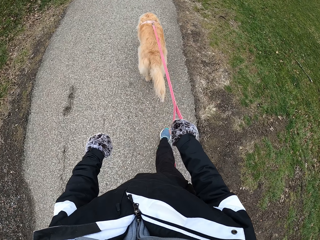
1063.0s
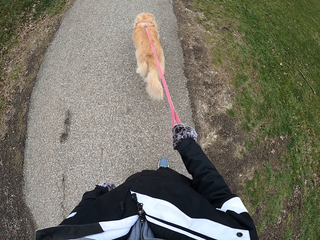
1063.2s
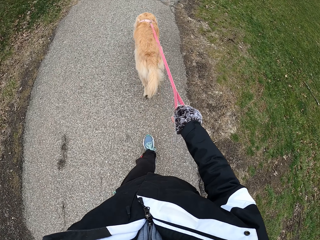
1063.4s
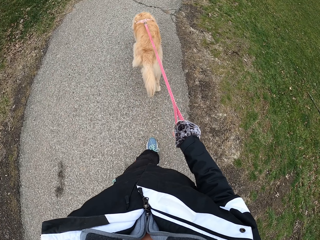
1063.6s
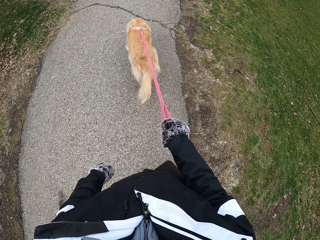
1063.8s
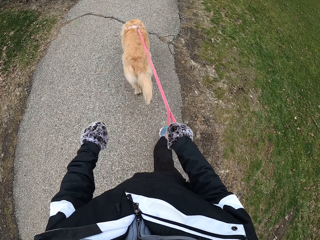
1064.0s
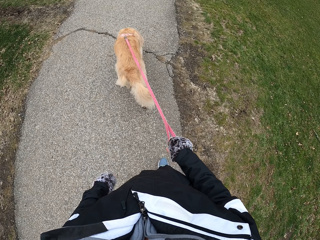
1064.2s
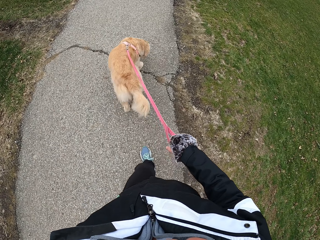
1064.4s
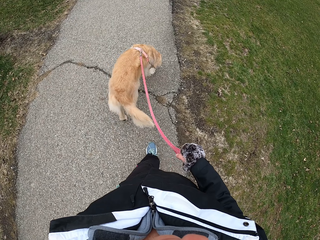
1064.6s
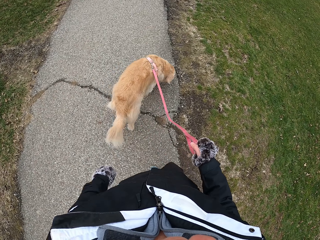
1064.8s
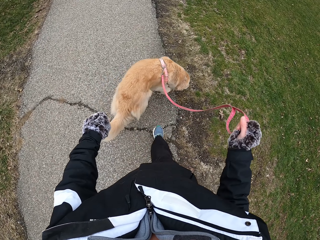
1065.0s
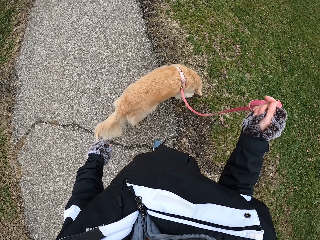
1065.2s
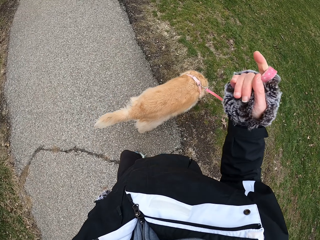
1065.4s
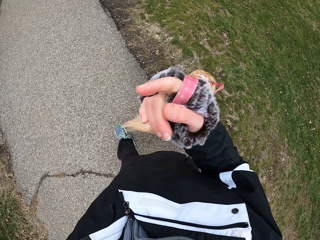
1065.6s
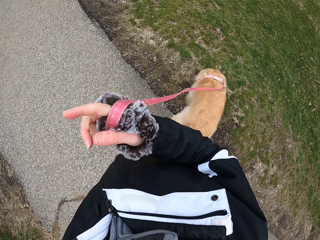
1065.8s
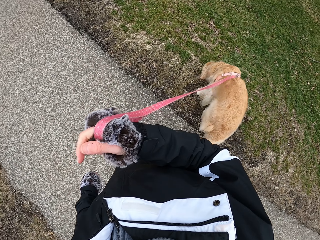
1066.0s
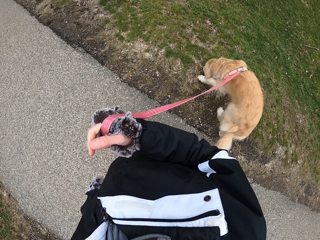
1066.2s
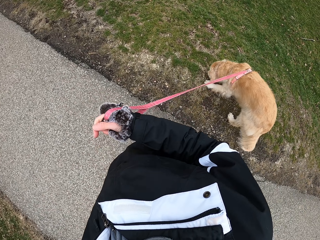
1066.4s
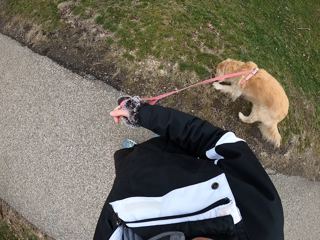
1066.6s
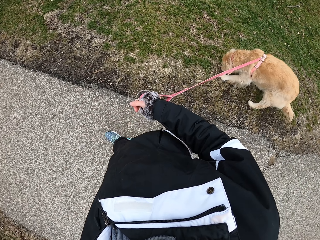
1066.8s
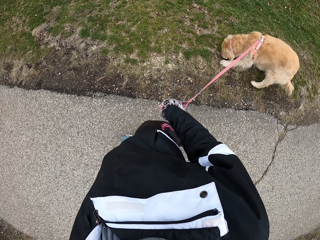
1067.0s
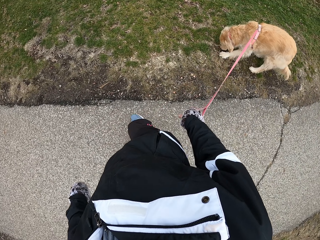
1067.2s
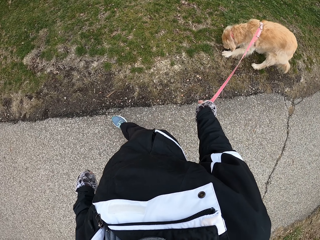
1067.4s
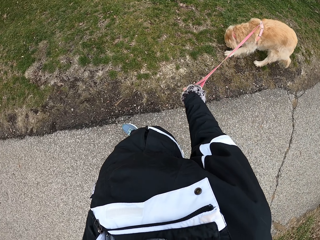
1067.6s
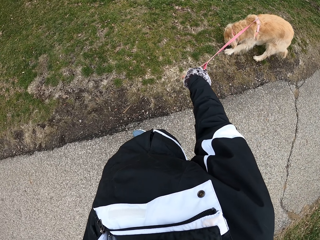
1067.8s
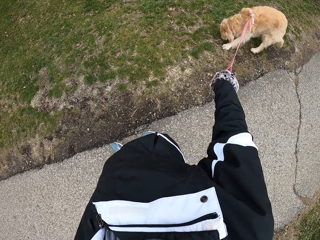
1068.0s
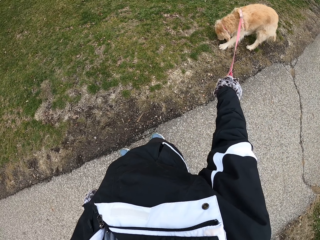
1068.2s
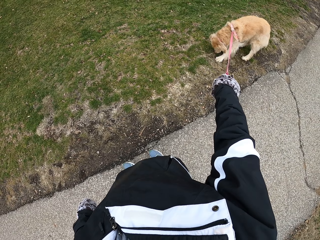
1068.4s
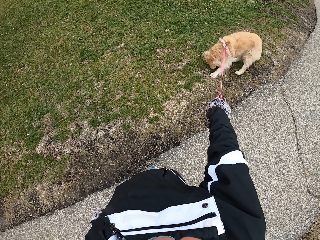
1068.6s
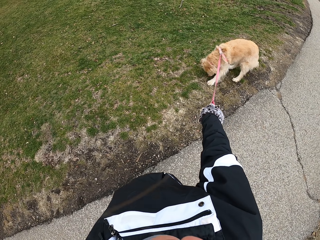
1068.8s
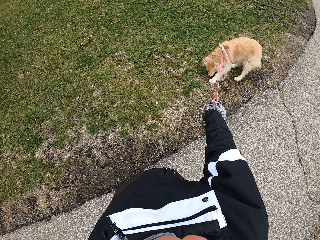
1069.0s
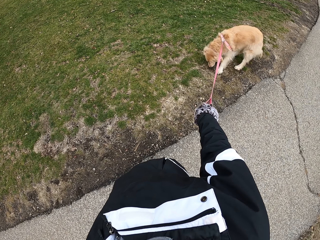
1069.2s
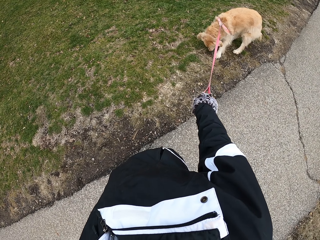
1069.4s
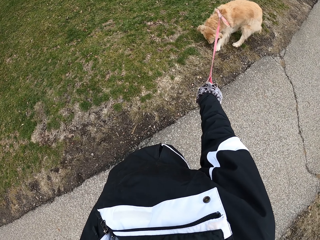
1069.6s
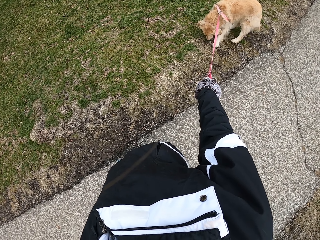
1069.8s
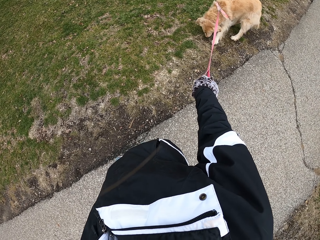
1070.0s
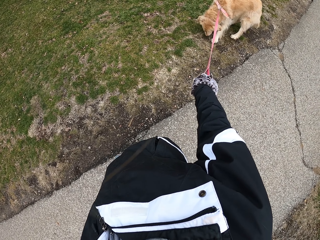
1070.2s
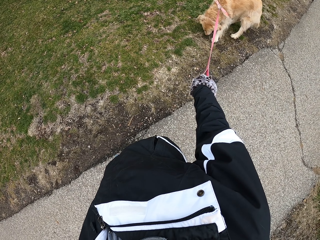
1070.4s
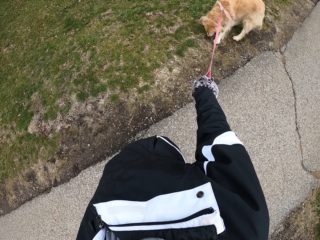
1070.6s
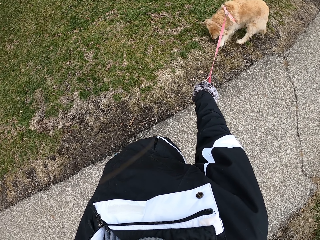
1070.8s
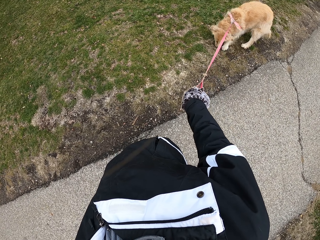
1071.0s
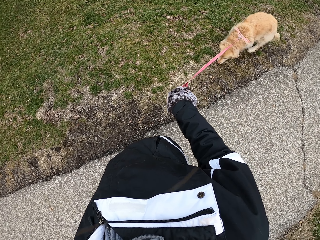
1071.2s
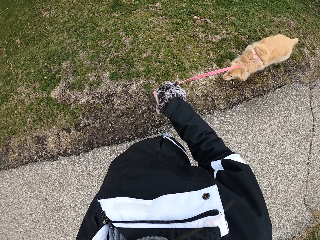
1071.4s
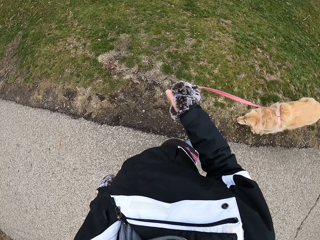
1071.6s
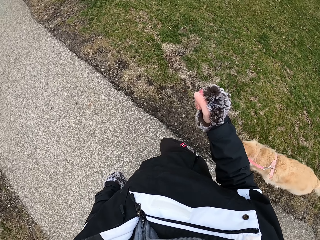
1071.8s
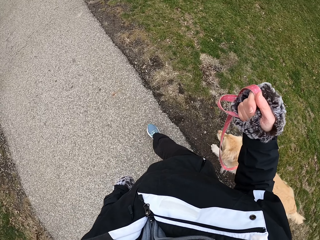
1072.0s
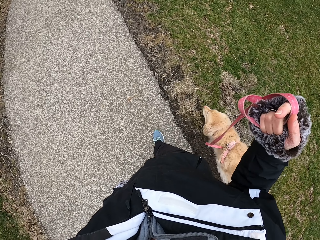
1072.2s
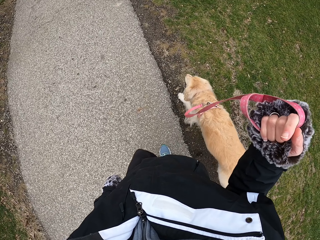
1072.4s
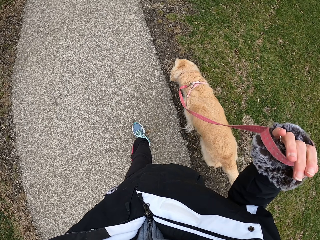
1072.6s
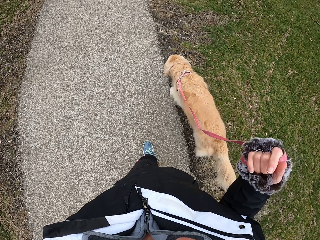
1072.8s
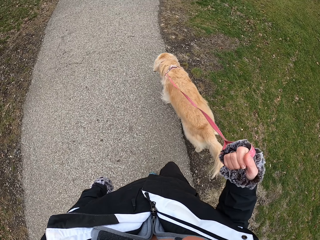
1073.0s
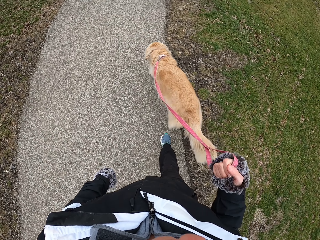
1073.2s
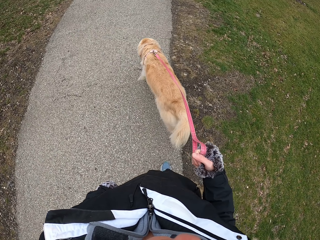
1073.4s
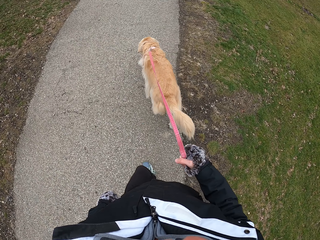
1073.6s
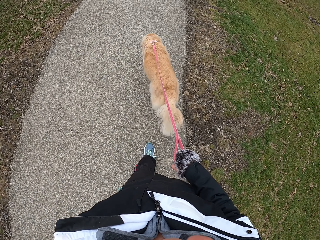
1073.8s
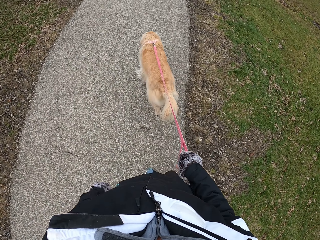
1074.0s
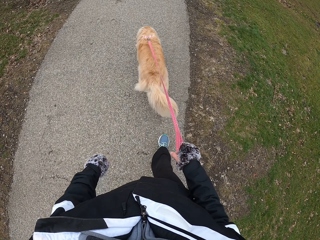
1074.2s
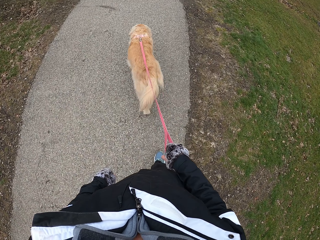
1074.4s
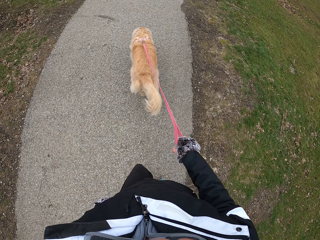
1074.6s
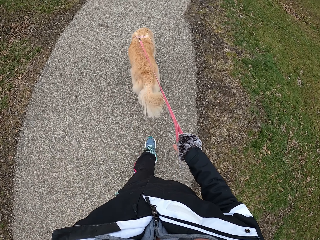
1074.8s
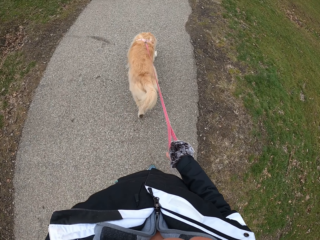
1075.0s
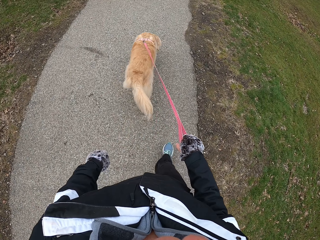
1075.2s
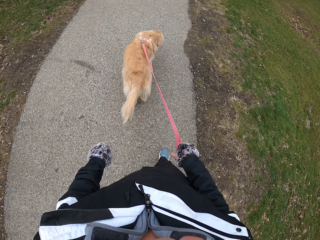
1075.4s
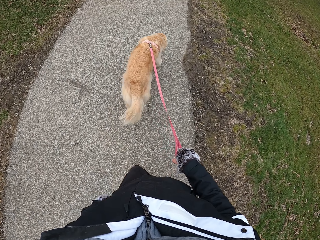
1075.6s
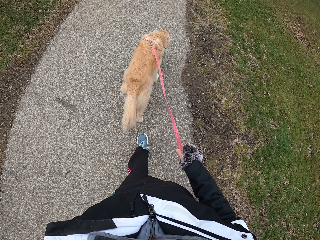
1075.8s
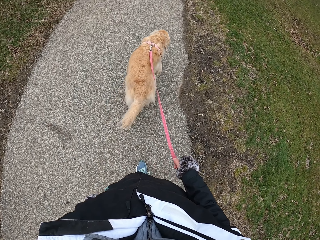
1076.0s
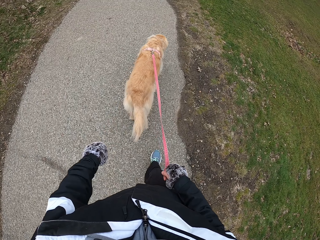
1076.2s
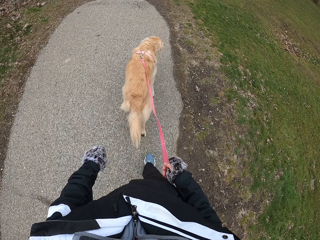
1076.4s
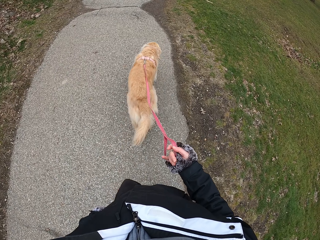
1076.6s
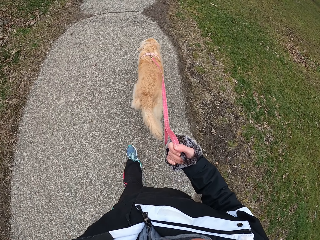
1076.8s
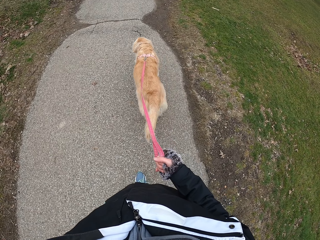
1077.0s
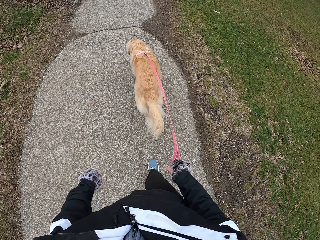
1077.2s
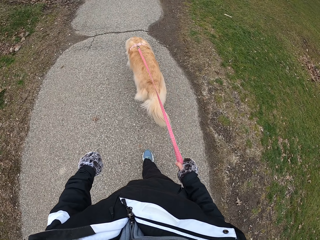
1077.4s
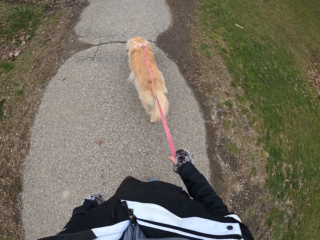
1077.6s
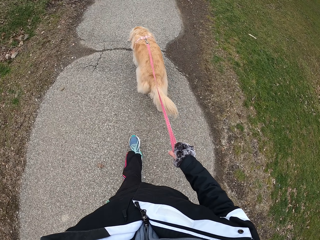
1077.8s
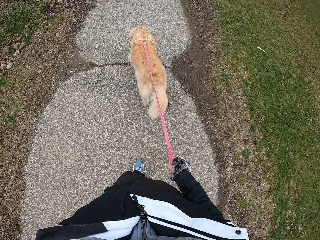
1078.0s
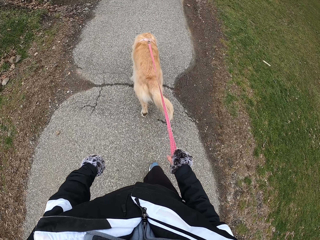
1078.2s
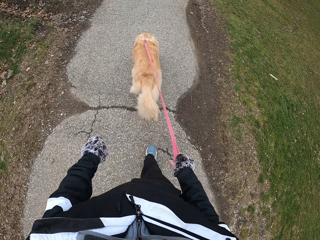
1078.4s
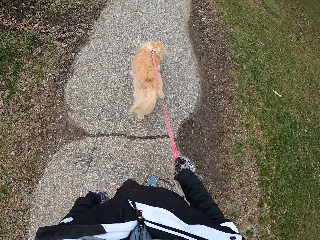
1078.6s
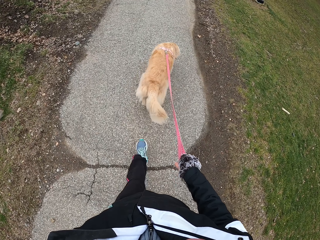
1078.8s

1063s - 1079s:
The camera wearer lifts the leash. He stops on the pathway. He pulls the dog's leash. He walks with his dog on the pathway.

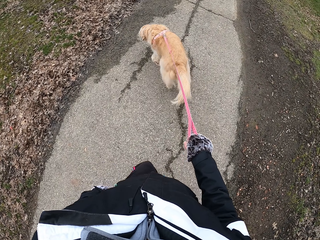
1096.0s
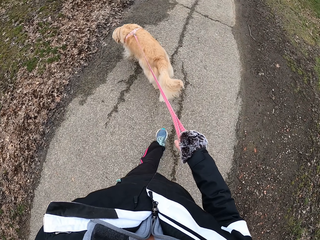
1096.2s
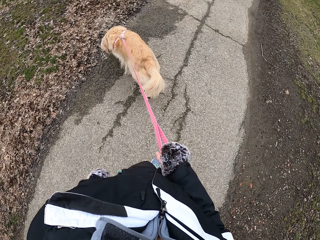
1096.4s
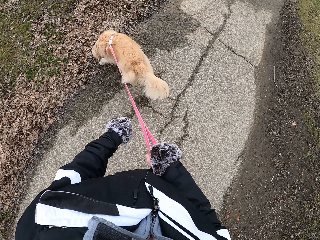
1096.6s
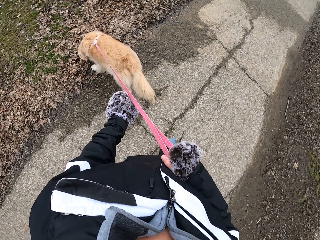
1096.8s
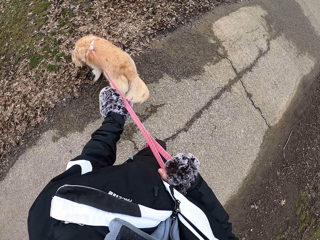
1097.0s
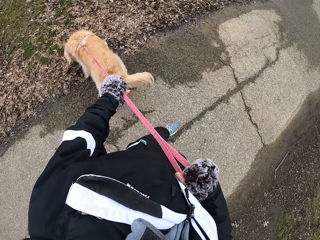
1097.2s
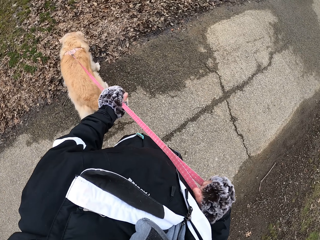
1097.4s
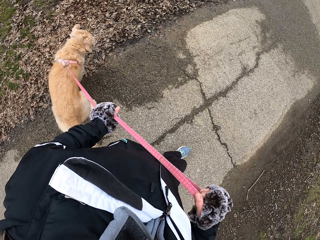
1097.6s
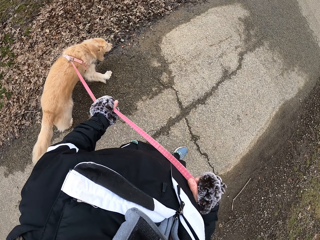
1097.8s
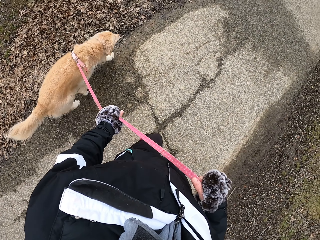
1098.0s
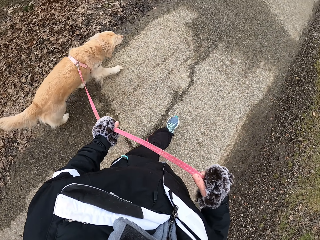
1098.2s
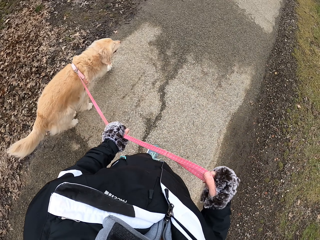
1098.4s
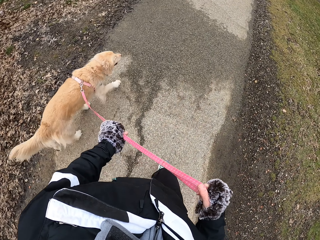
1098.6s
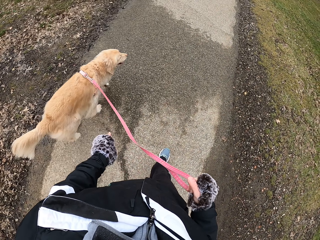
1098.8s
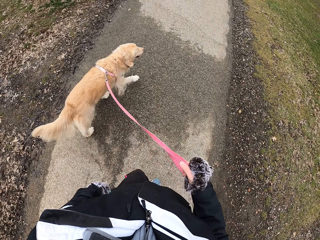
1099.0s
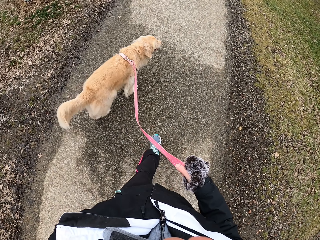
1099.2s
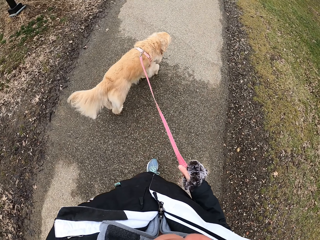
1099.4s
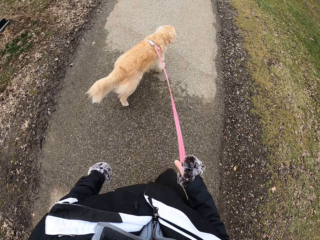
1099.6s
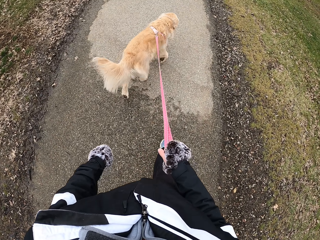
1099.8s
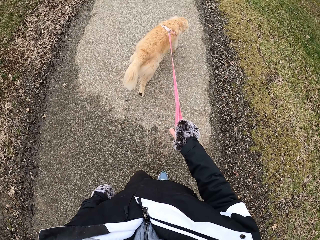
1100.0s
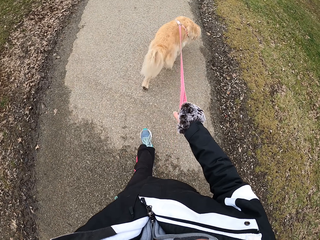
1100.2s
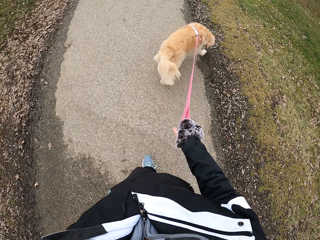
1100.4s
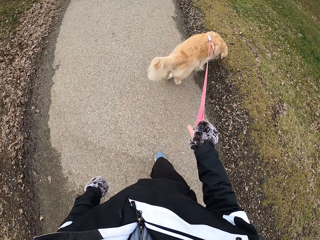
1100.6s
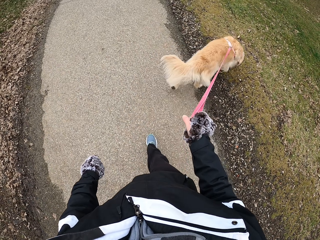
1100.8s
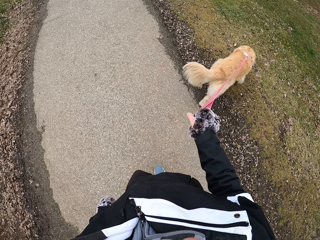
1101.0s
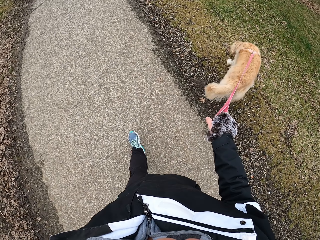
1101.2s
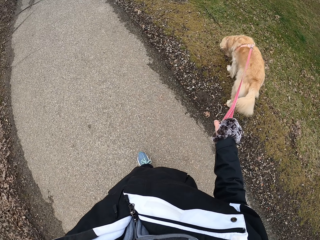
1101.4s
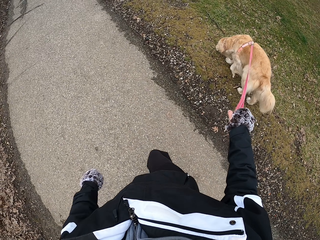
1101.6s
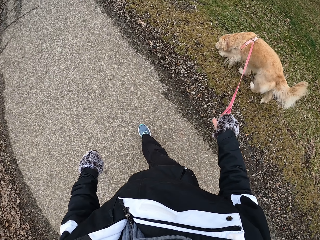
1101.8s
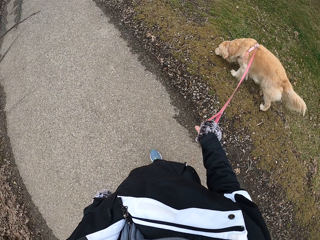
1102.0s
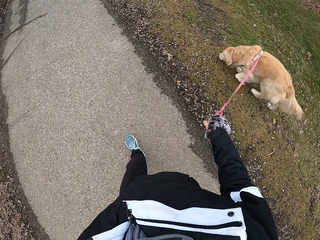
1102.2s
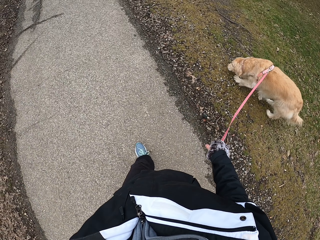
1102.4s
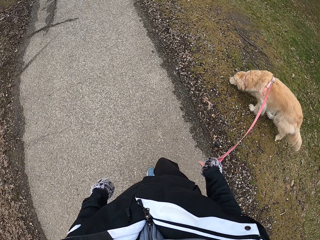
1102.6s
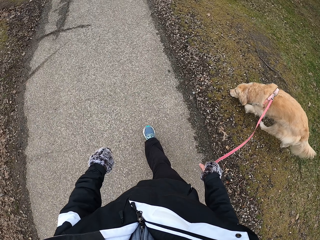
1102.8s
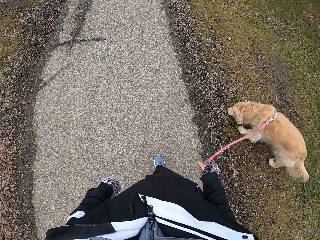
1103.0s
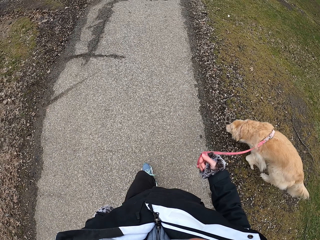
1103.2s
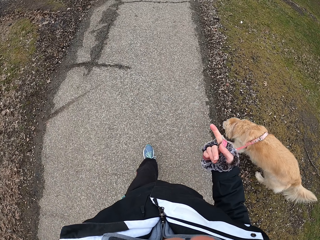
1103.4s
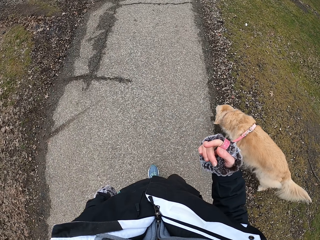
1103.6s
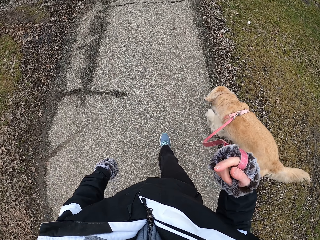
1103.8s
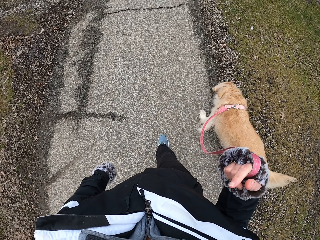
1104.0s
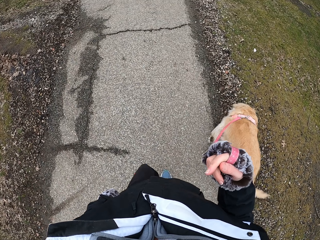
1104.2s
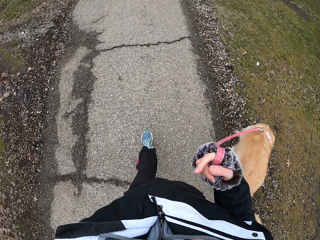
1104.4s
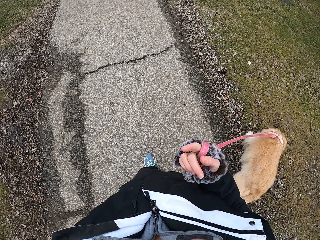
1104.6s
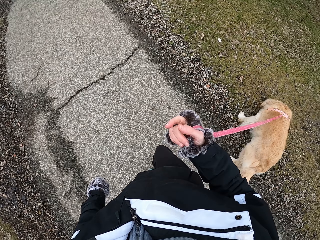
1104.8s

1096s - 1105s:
The camera wearer holds the leash with the left hand. They pull the leash. They lift the dog leash.
